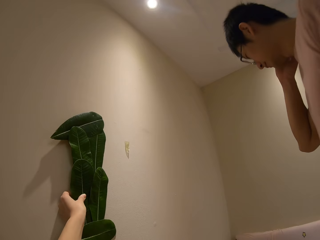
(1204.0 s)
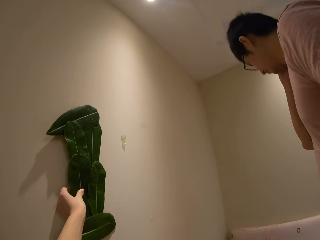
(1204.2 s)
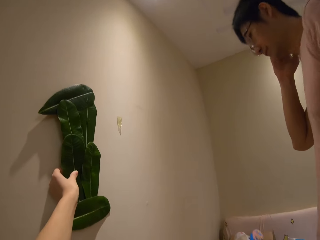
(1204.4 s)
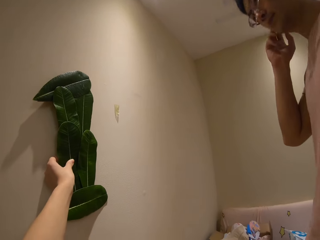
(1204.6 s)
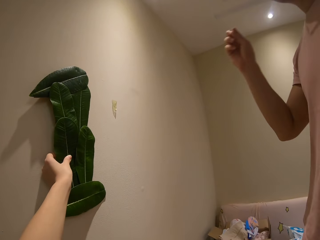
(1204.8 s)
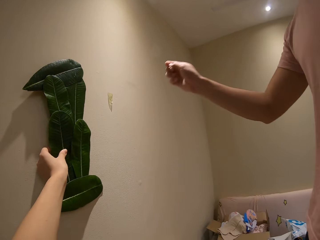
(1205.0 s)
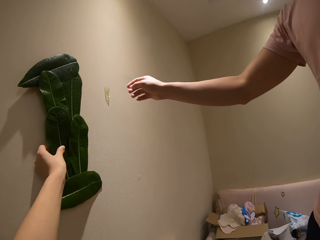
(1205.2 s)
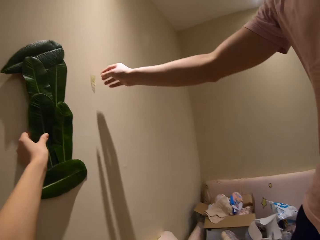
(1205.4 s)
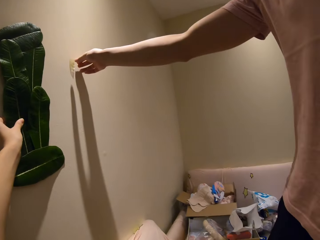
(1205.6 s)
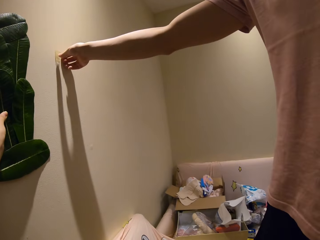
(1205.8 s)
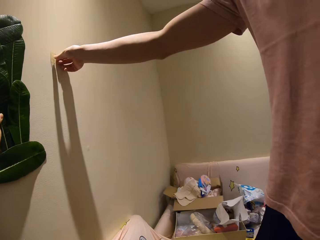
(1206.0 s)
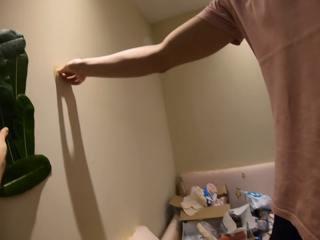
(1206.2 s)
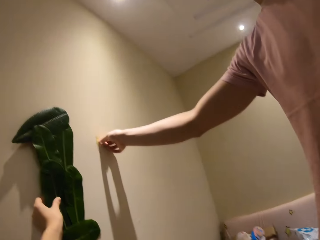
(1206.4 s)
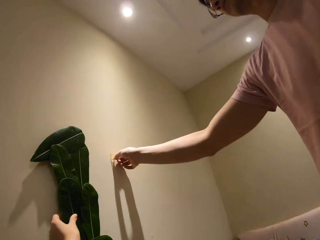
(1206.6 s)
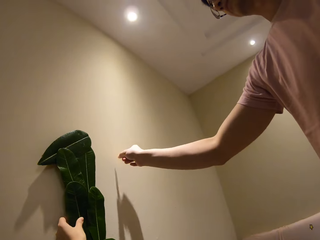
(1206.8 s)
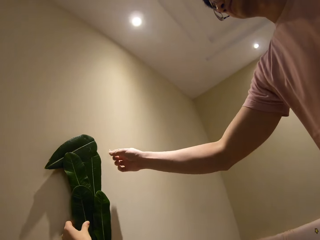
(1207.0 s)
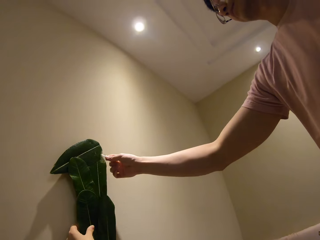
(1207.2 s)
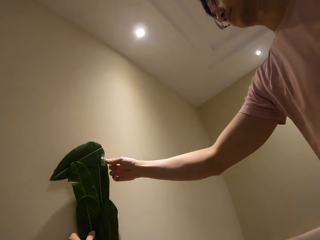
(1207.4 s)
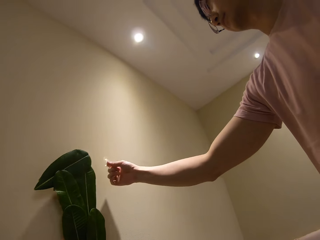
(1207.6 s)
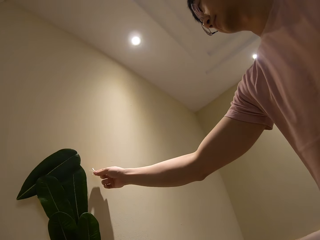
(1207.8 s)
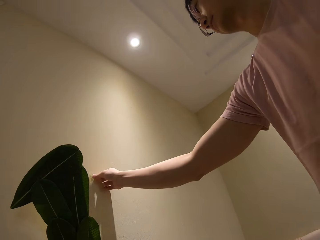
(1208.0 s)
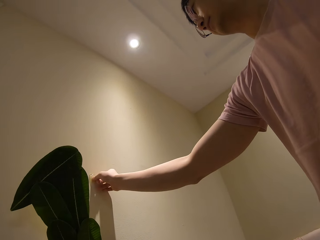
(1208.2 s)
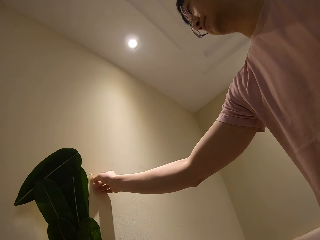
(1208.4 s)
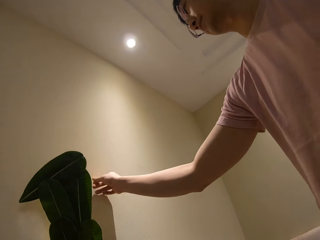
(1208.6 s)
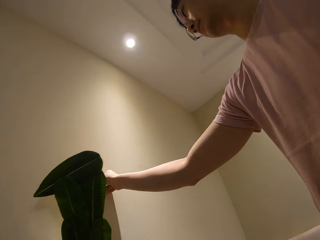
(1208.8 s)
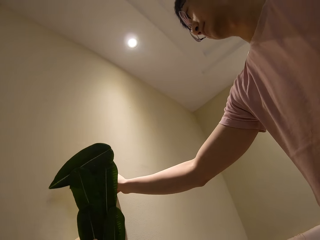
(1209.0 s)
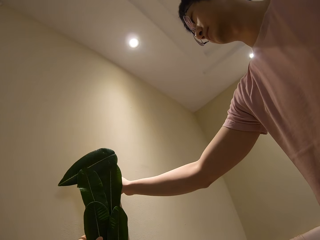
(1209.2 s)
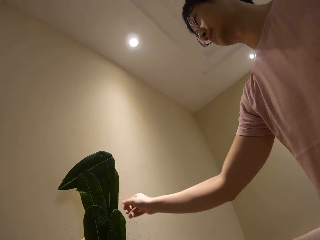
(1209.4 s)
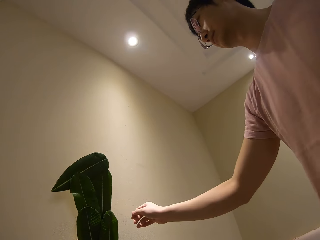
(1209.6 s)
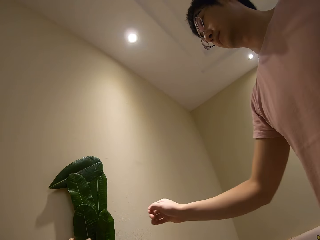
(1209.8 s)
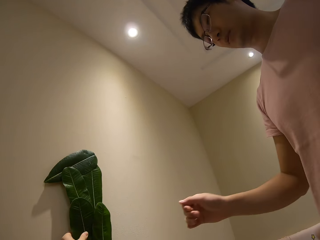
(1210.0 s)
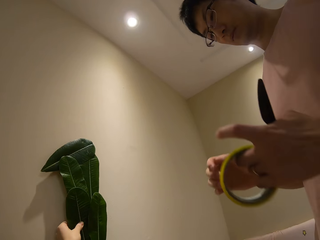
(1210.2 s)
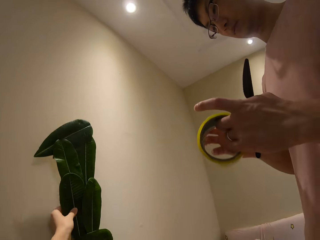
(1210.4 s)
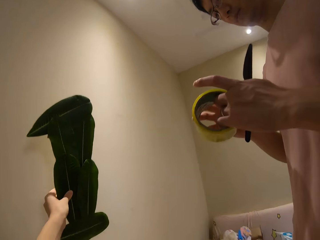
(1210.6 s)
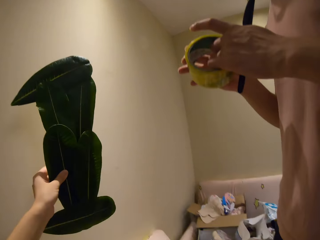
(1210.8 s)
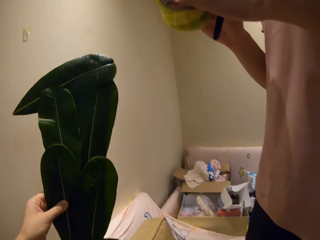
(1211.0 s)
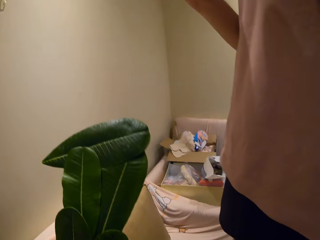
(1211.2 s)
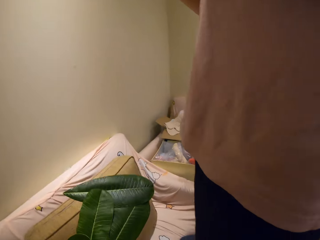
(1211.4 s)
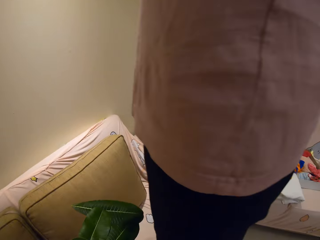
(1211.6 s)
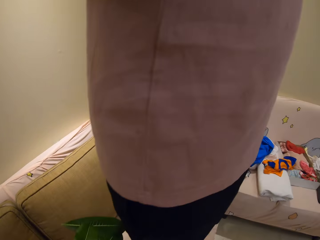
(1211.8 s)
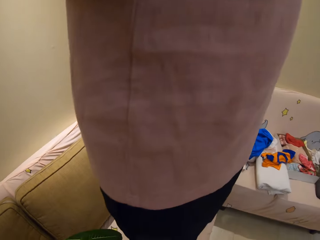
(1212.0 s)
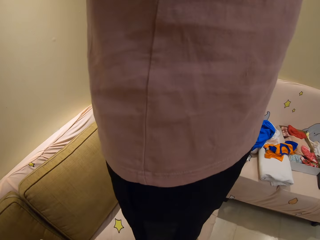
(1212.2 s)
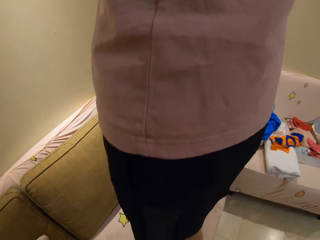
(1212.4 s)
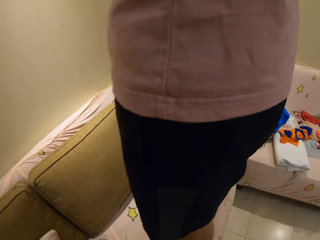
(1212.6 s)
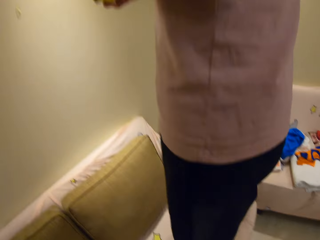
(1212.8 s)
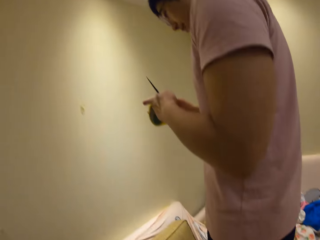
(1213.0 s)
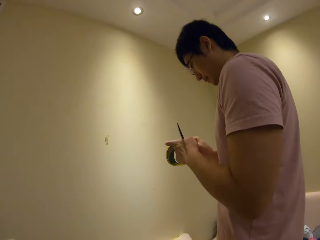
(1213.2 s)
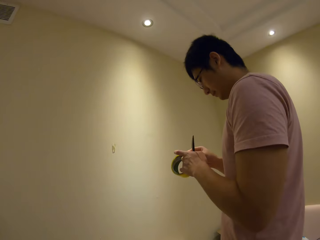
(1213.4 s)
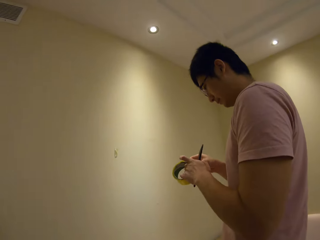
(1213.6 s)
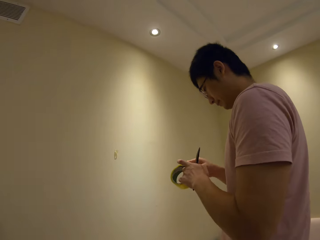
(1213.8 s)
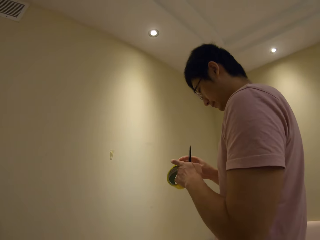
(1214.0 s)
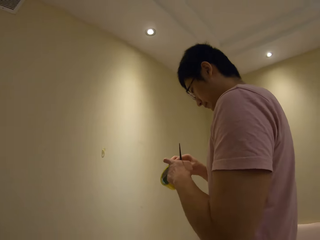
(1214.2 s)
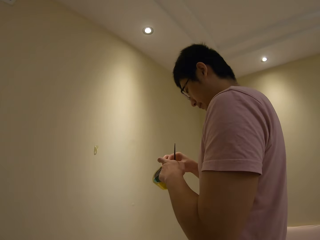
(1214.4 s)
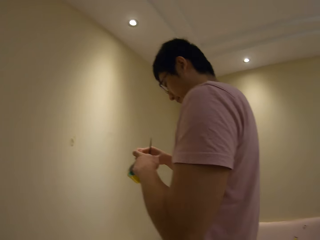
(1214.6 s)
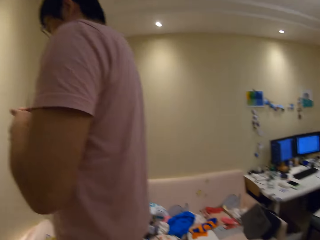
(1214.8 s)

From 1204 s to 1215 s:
The camera wearer speaks to a man. The man rubs his ear. The man touches the piece of tape on the wall and speaks to the camera wearer. The man plucks the tape from the wall. The camera wearer moves the plant decoration. The man attaches the tape on the wall. The camera wearer speaks to the man. They place the leaf craft on the wall. They move the plant decoration. They place the leaf craft on the chair. They look at the man. The man removes a piece from the tape. The camera wearer speaks to the man.

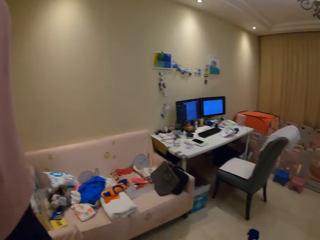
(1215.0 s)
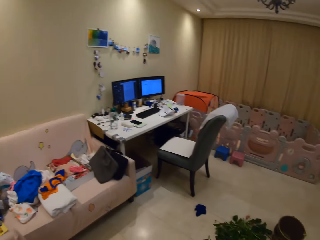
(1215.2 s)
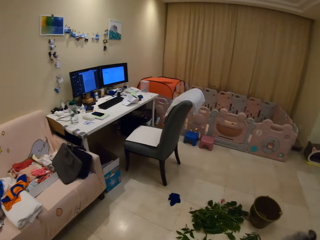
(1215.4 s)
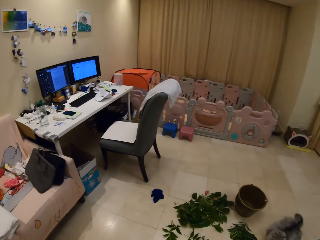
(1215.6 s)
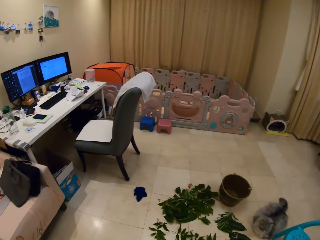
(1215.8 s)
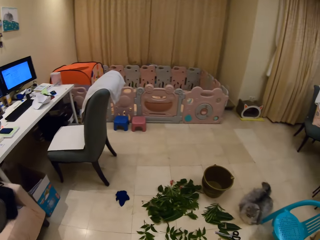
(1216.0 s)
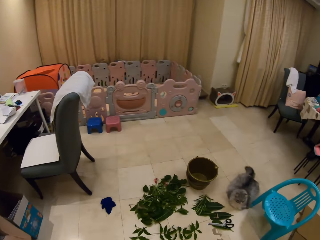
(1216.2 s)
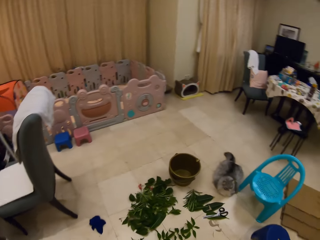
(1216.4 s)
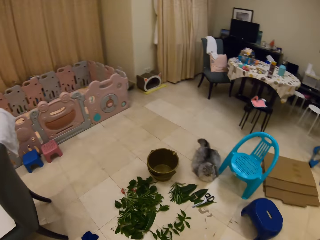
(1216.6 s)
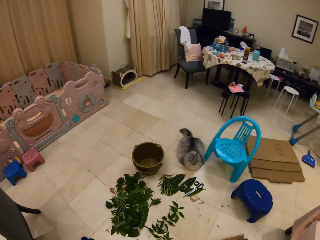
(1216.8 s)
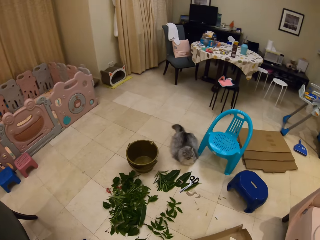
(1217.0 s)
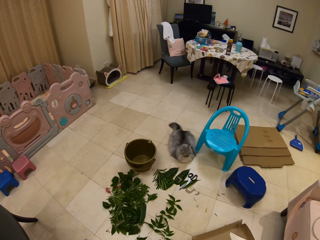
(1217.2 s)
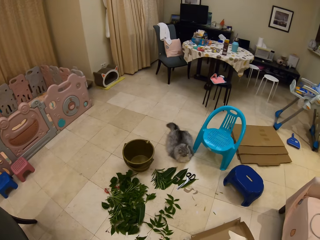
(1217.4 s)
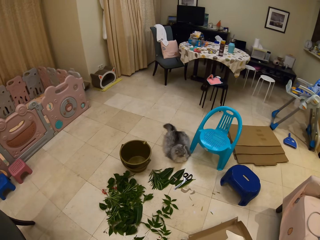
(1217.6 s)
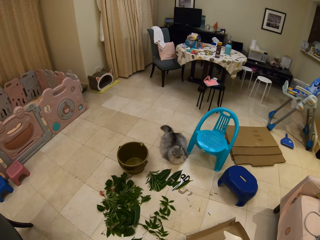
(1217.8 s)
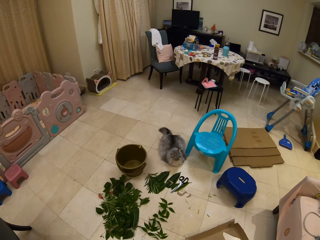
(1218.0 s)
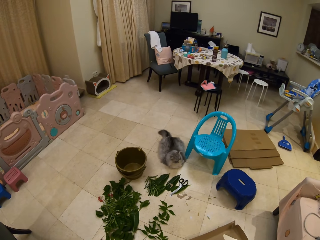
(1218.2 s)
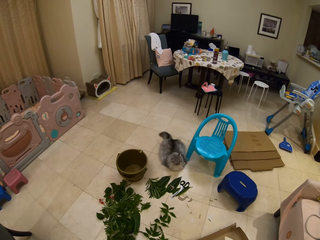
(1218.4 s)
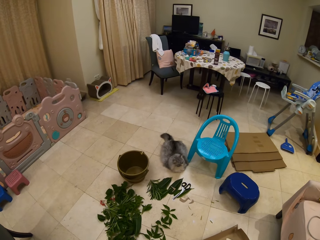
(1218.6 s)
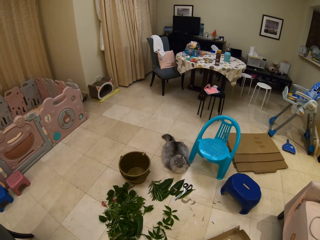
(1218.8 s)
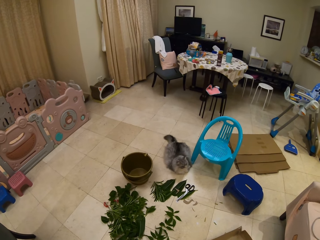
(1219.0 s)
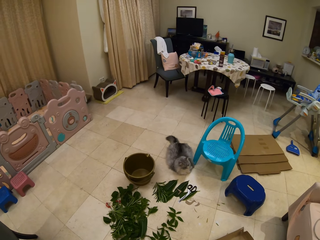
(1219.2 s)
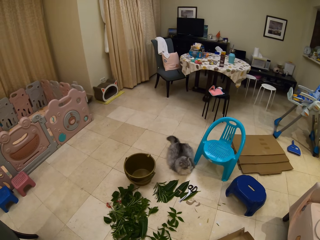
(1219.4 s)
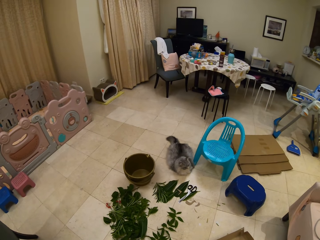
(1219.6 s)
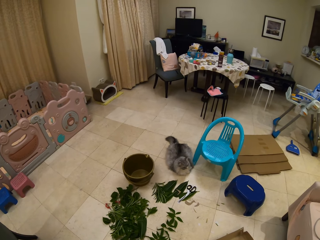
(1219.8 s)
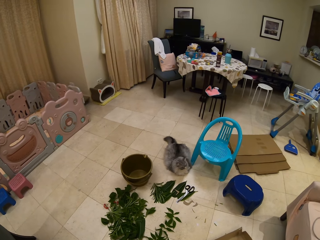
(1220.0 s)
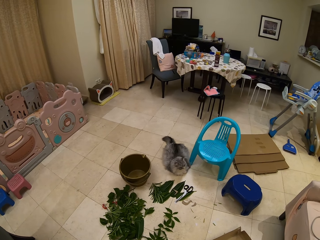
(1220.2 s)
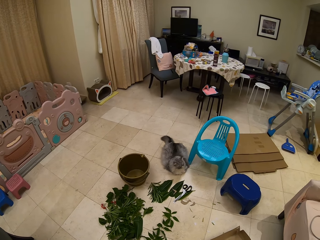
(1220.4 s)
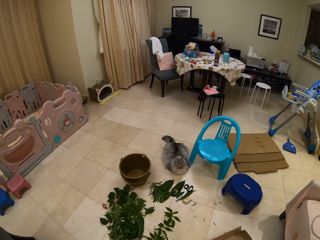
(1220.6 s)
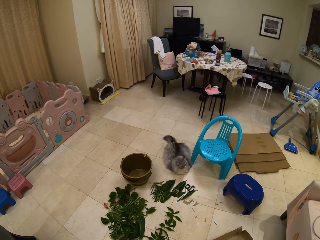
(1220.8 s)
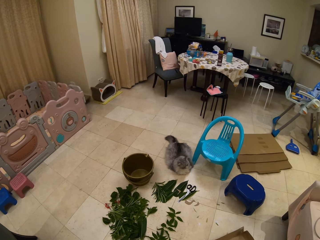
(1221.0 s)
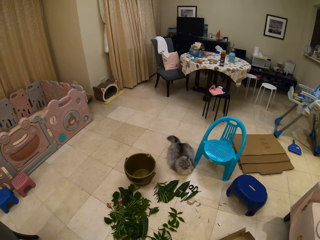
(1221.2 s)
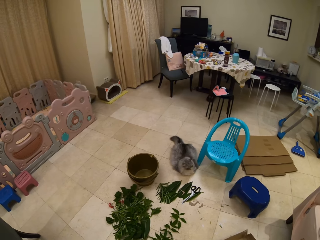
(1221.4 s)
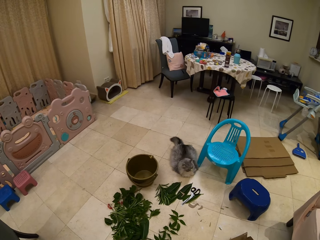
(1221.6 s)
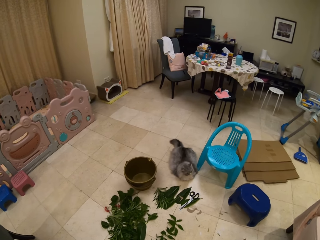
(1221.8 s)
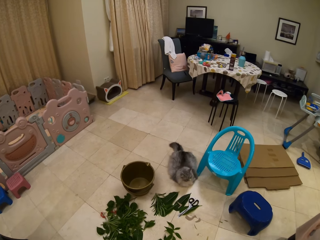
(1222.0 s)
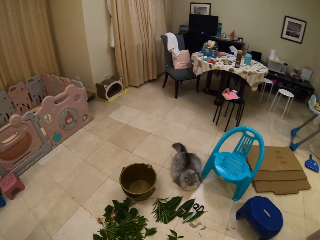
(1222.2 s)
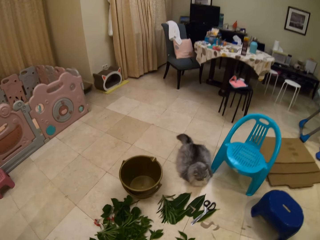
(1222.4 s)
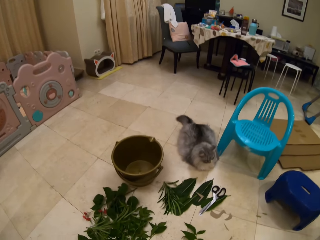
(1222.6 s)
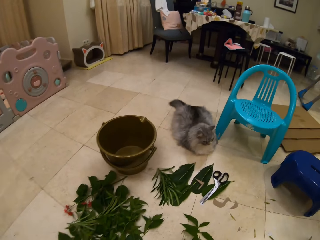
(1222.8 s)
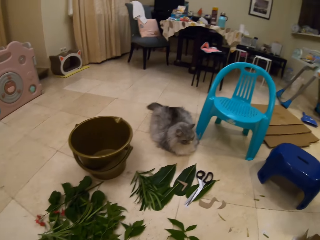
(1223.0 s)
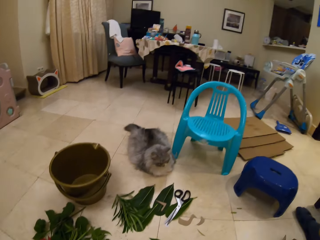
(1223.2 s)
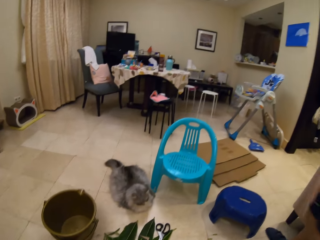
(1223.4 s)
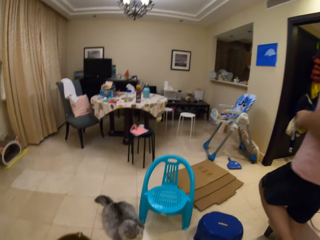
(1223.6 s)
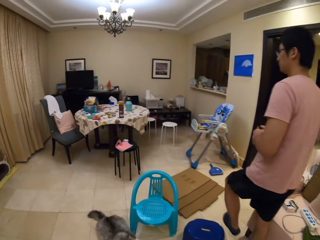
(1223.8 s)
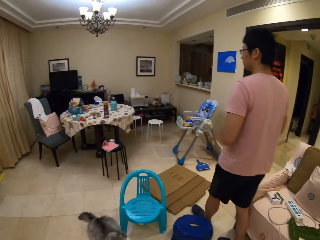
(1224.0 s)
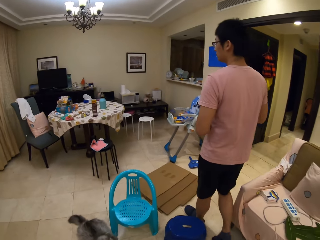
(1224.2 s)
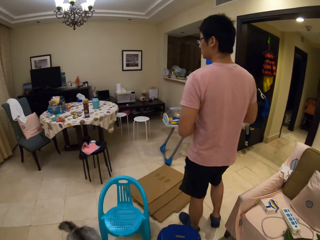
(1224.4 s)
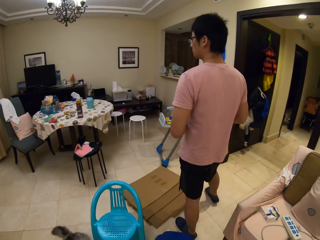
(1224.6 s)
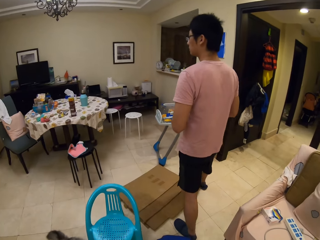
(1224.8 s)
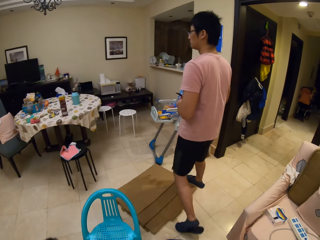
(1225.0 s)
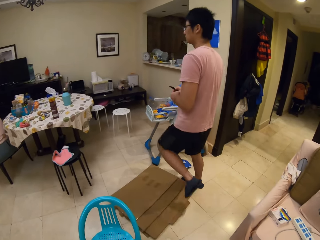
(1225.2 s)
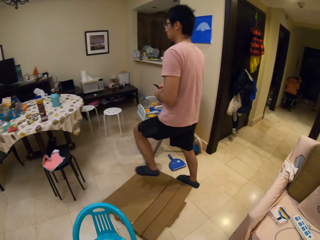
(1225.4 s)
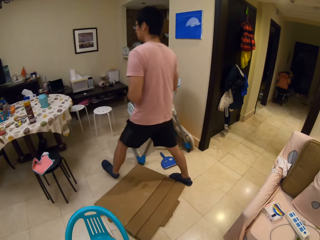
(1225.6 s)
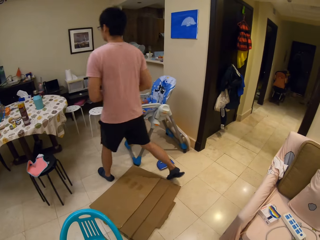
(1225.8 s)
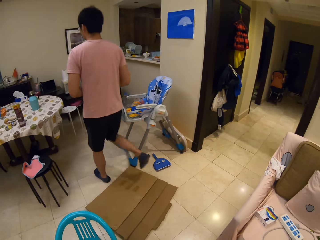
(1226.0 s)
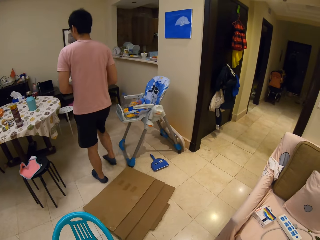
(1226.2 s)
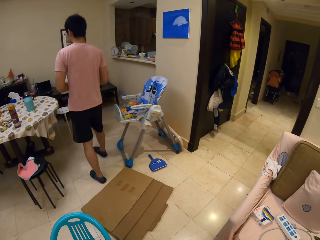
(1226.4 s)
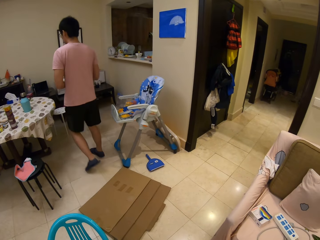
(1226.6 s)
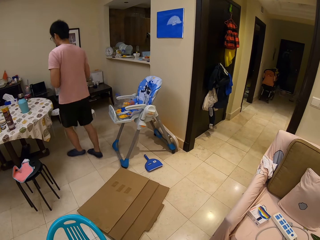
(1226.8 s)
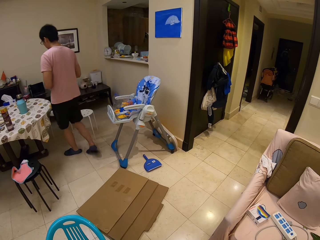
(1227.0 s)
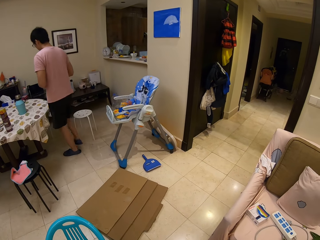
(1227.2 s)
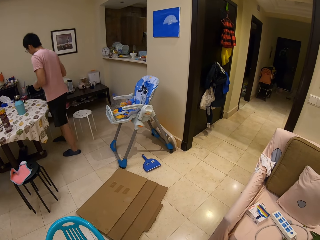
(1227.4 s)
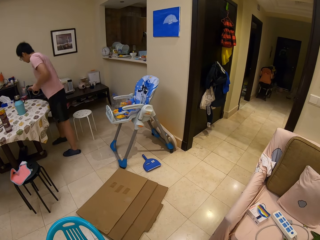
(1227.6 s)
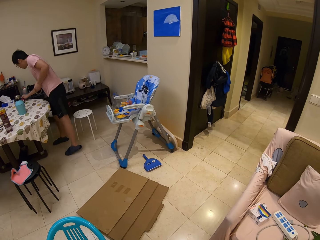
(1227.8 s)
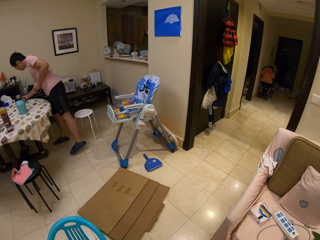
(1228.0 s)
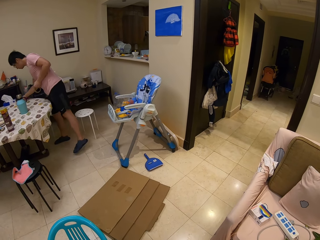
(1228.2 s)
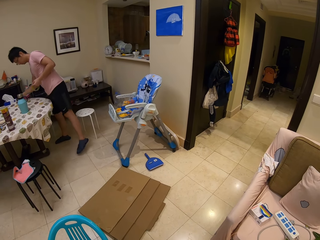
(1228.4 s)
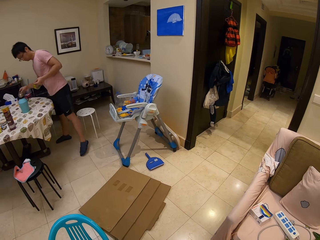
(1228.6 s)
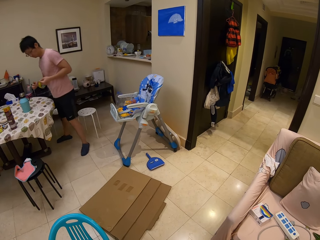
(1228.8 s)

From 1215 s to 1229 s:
The camera wearer looks around and walks. A person speaks to the camera wearer. The camera wearer looks at the plants on the floor. They look around. They speak to the person and look at the person. The person walks. The camera wearer looks at the person. They walk towards the table.
